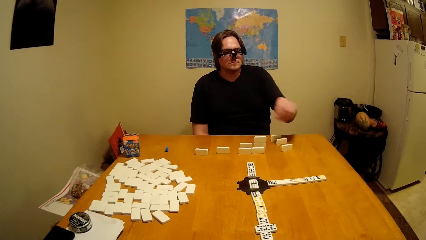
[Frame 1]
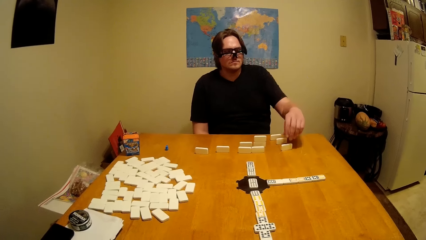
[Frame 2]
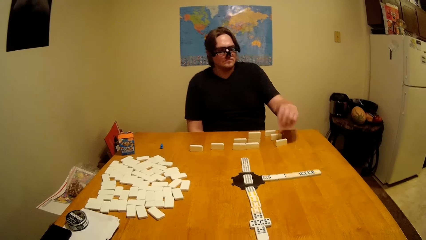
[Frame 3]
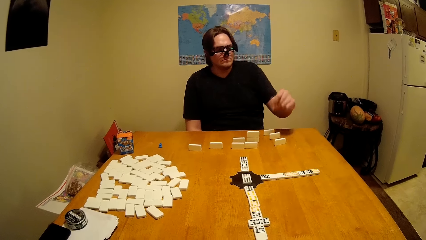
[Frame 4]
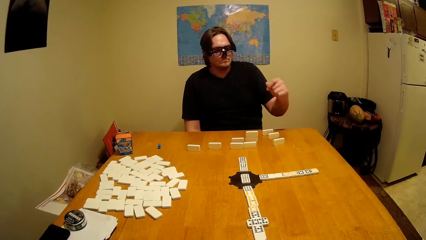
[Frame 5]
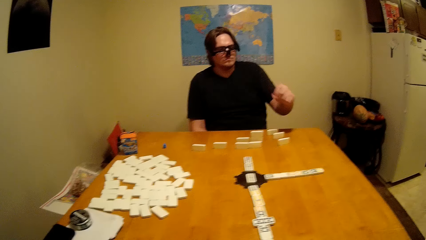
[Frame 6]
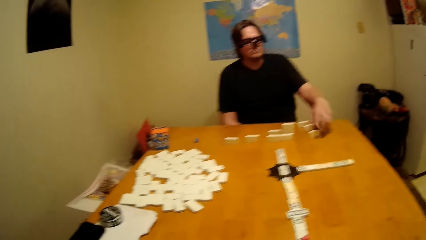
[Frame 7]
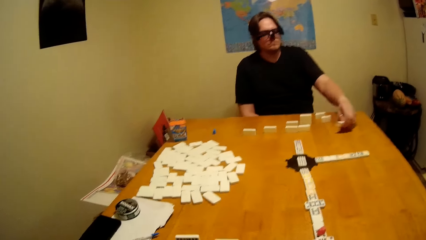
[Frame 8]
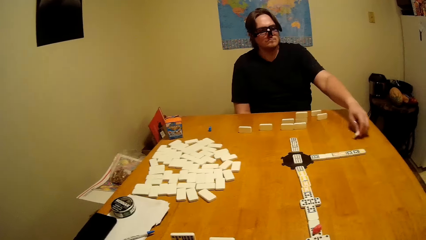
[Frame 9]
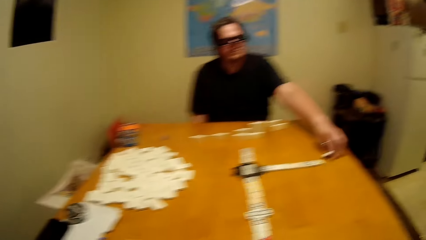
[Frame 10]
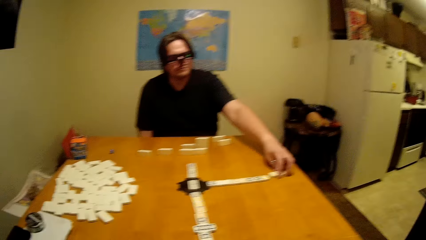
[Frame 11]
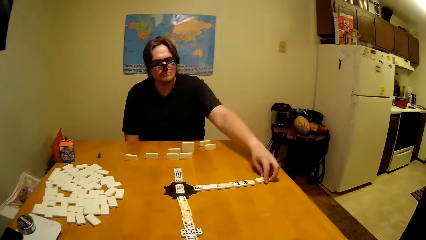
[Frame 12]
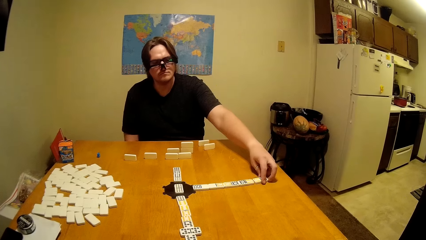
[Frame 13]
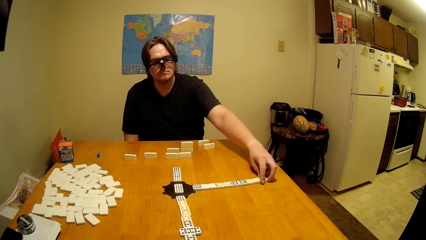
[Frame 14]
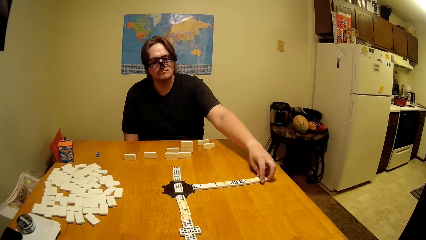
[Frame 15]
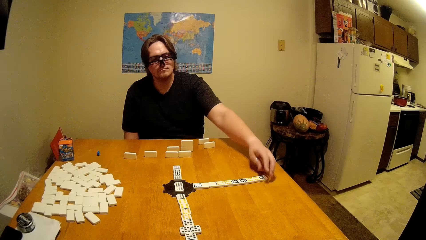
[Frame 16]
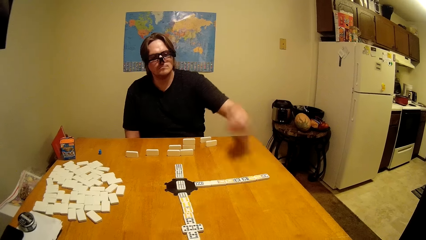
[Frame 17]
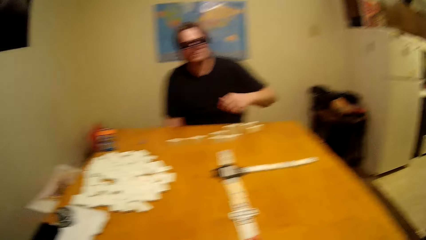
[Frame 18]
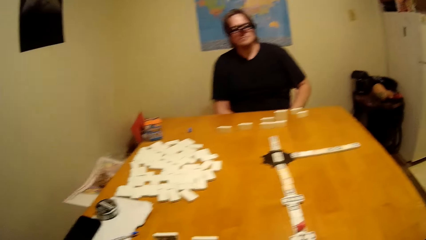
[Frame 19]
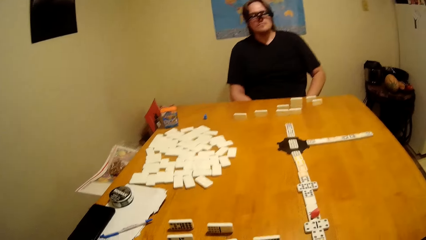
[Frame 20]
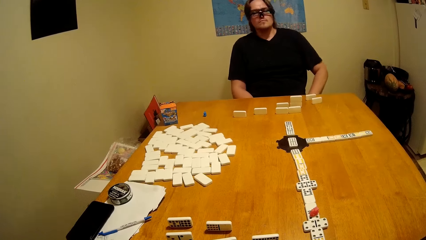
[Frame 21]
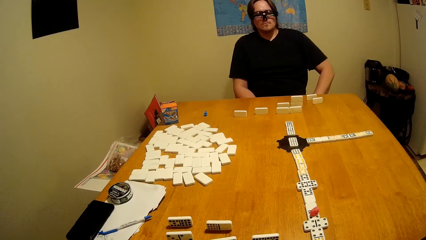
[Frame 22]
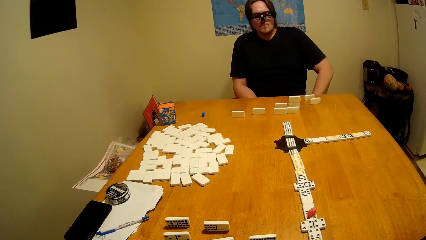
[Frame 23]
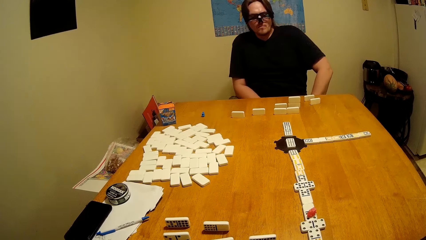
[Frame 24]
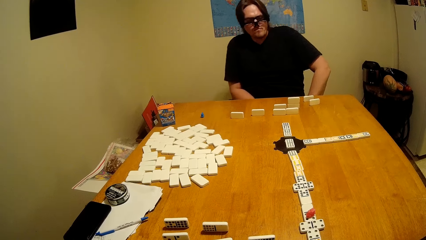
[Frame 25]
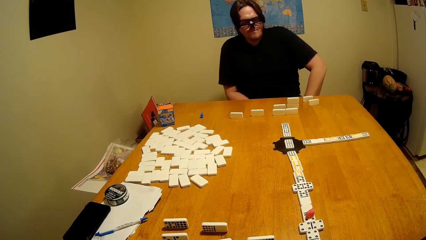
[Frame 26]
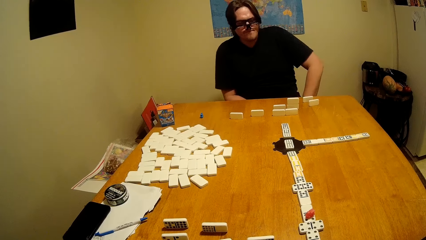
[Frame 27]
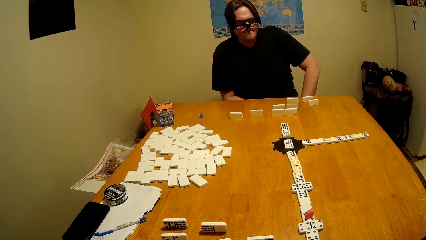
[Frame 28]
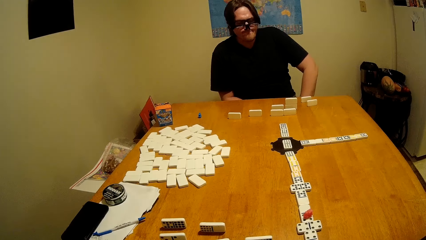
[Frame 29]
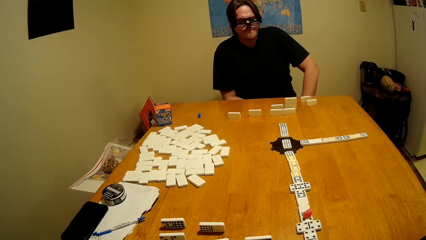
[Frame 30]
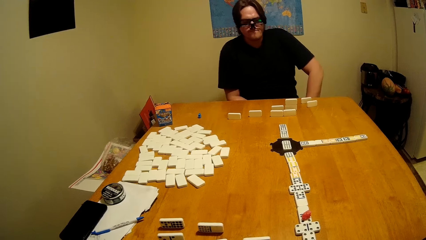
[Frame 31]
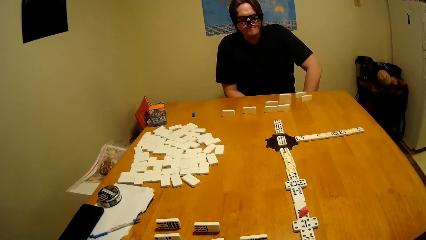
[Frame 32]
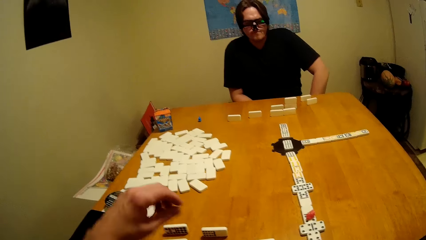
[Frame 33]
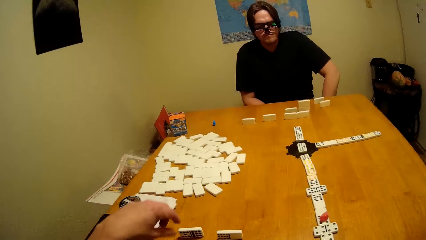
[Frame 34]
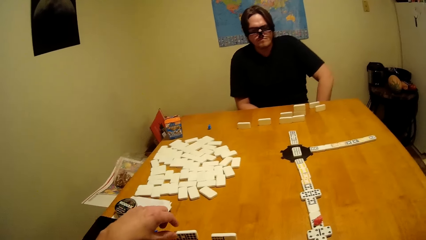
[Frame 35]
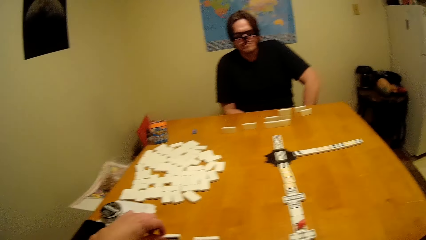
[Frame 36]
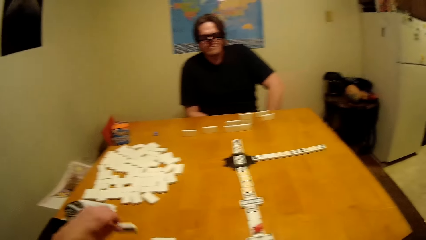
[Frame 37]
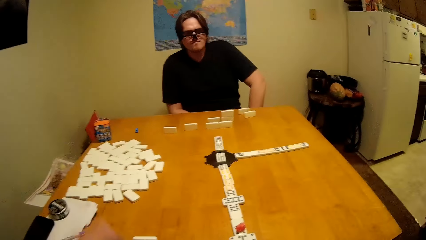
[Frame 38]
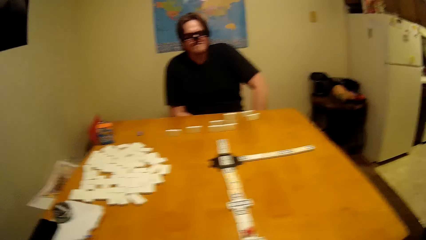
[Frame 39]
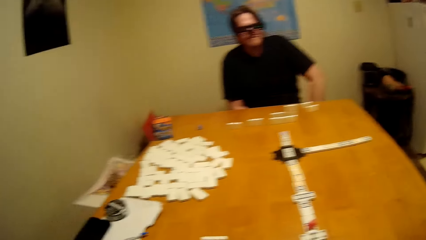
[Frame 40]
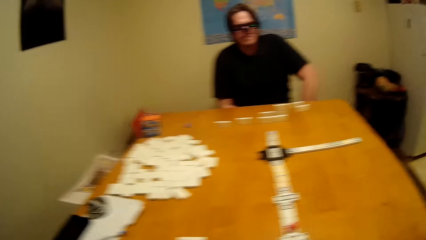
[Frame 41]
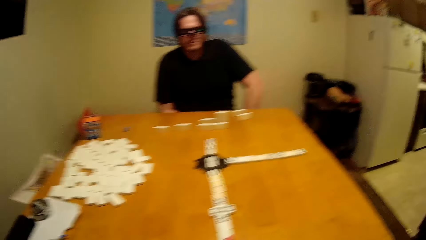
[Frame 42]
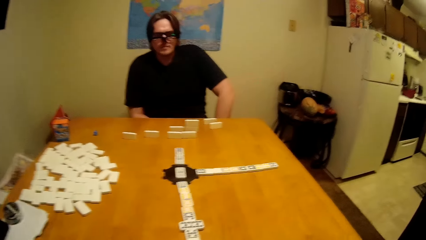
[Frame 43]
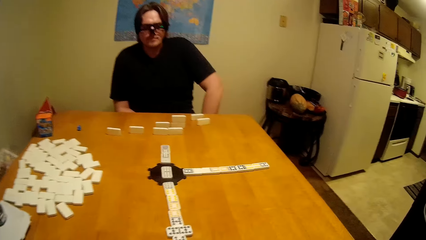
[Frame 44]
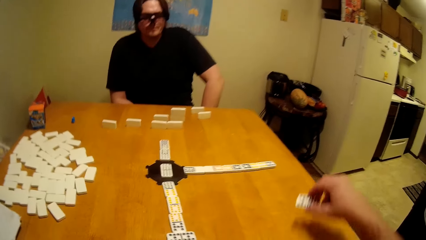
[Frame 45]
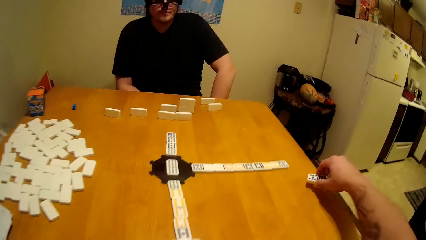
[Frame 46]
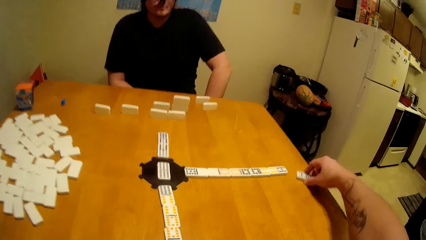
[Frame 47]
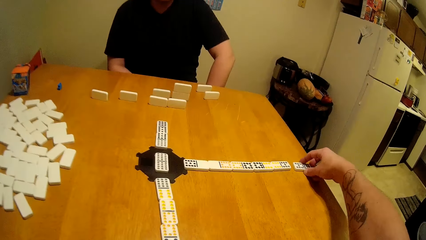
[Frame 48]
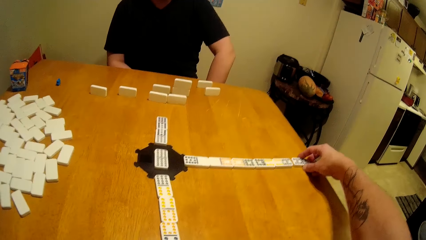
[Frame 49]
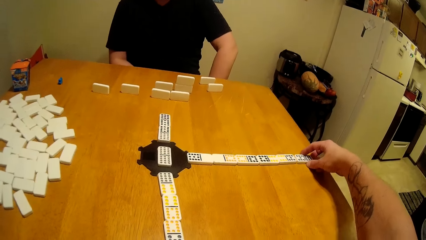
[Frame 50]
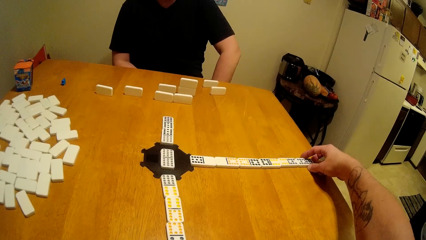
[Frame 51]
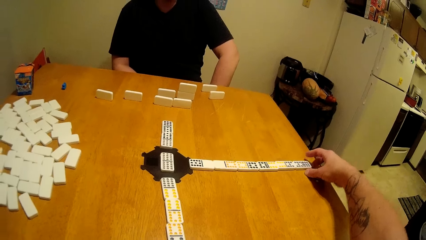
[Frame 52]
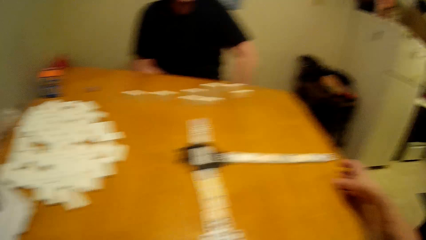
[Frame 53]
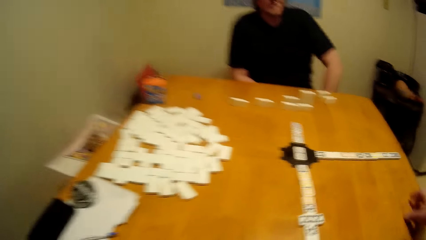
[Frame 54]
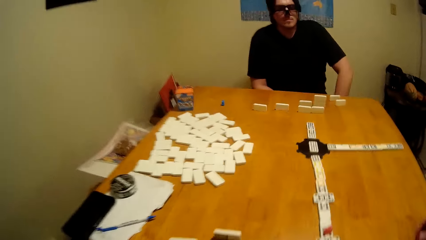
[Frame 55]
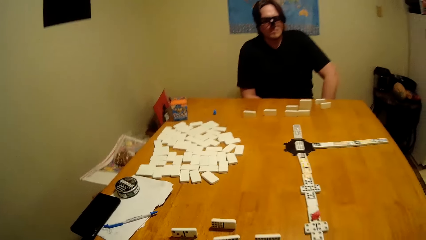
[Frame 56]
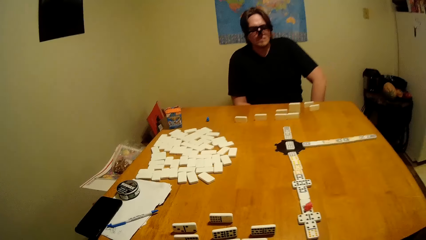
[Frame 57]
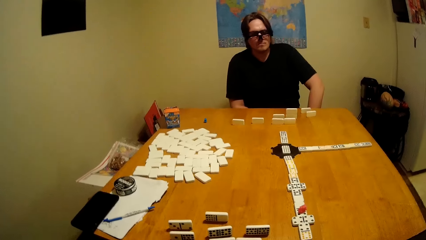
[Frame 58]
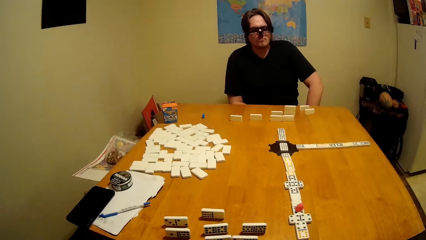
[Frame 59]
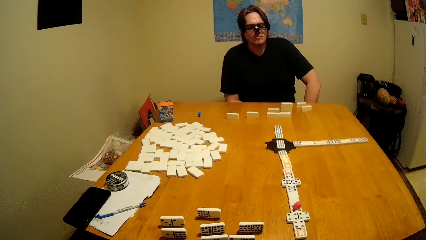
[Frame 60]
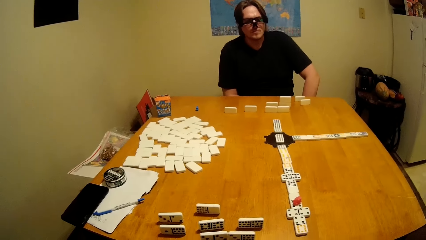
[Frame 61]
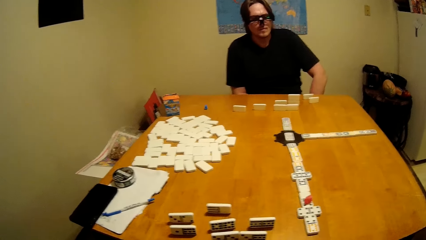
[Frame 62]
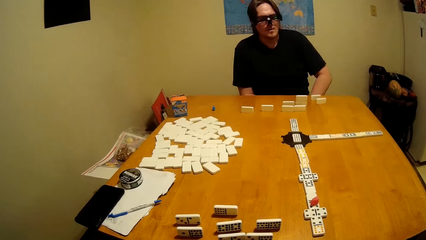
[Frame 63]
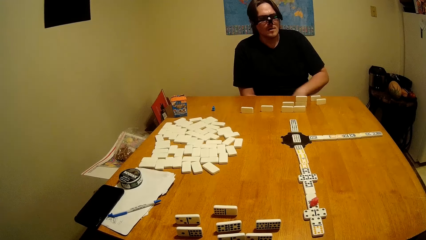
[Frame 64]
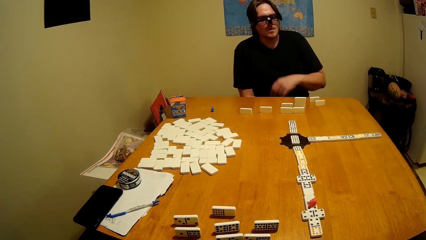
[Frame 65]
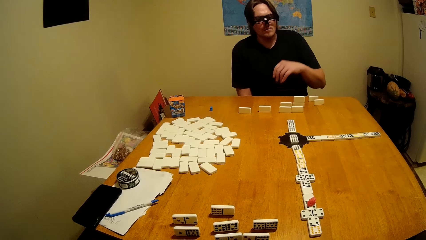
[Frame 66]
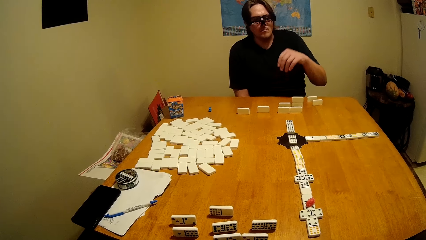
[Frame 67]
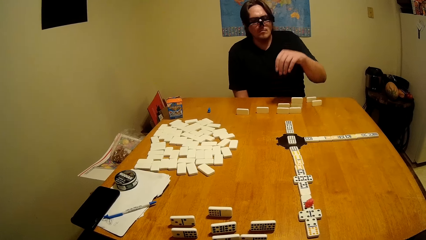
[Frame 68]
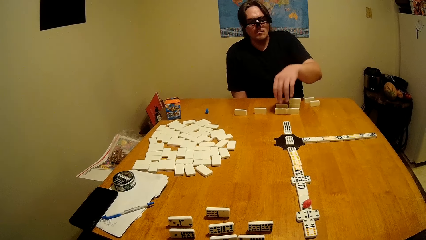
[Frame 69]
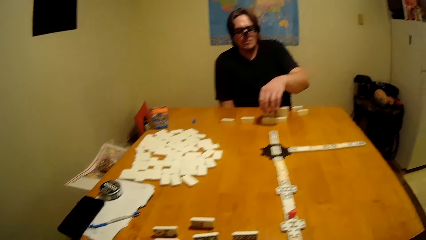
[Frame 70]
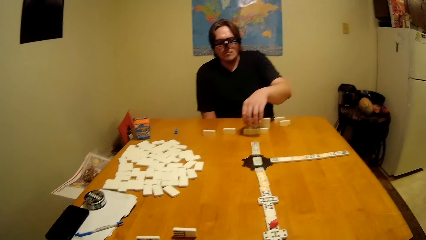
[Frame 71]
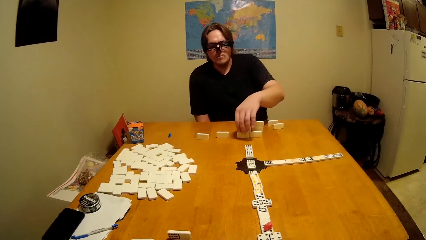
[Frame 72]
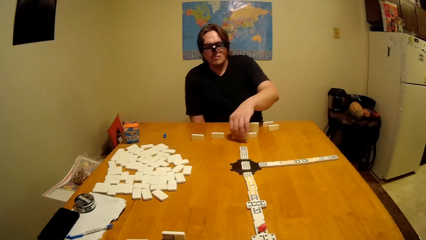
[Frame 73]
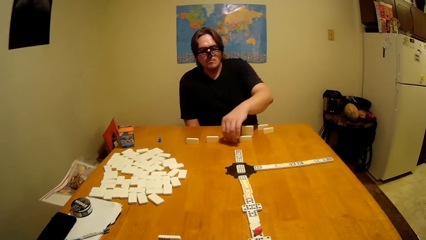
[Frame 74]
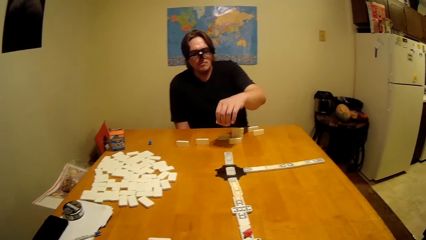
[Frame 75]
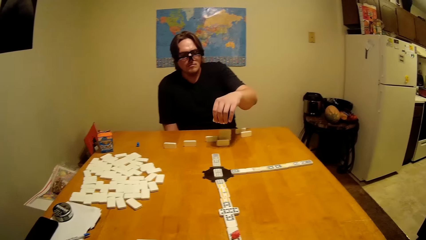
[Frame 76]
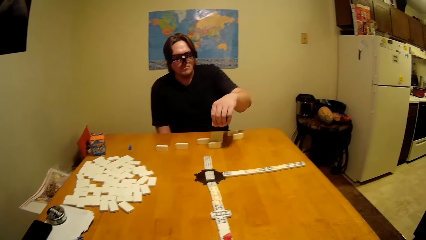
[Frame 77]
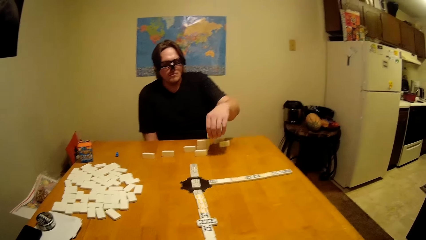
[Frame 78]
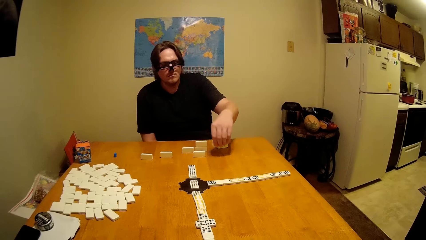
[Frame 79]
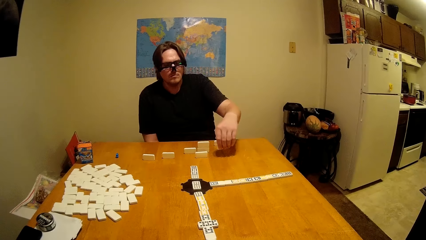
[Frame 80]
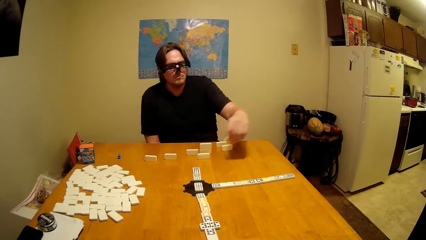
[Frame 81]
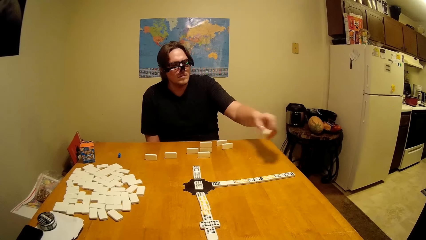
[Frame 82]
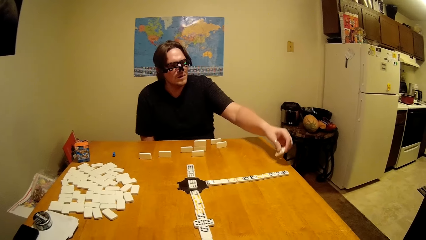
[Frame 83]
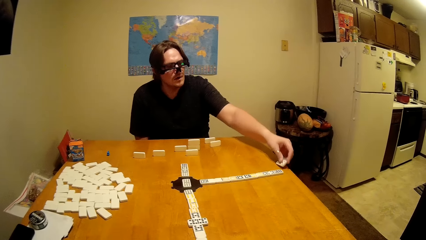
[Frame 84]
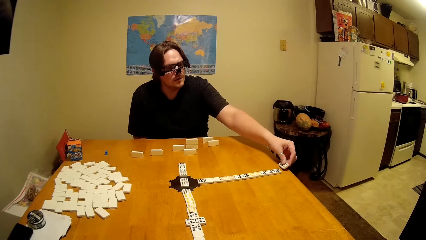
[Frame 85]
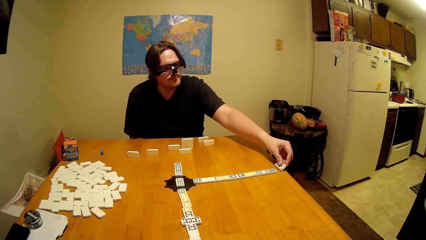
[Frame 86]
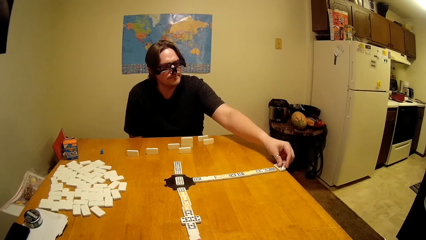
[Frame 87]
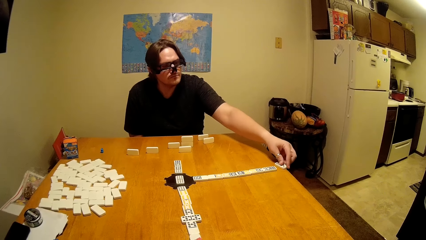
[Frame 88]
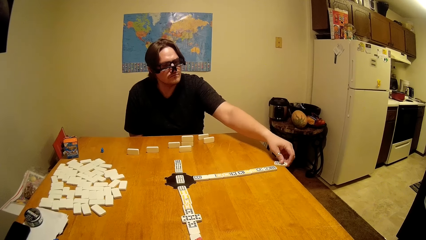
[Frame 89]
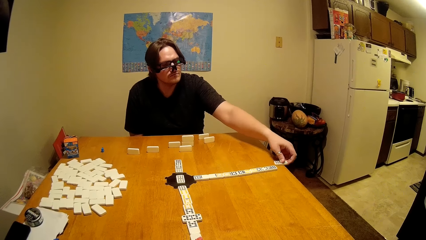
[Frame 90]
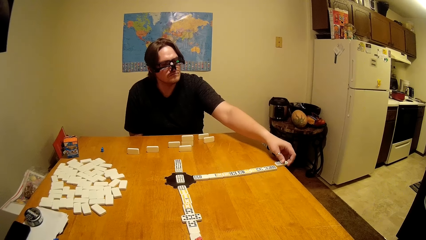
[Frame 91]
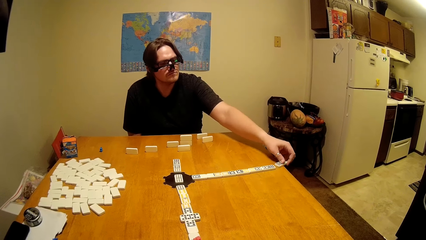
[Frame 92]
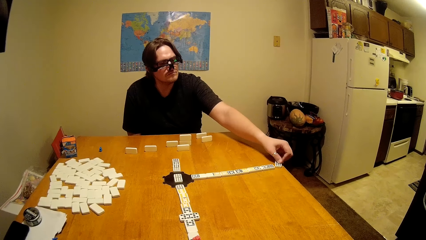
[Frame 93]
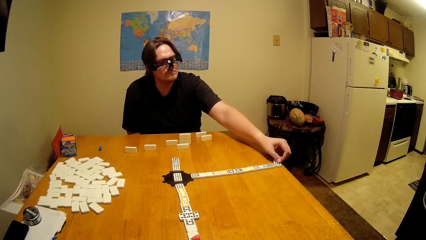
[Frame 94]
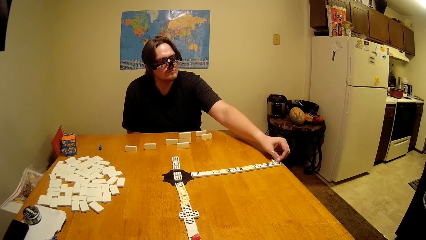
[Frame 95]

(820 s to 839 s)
A man plays. The camera wearer picks up a domino. They assemble the domino. They play the dominoes game. The man plays dominoes with the camera wearer.
